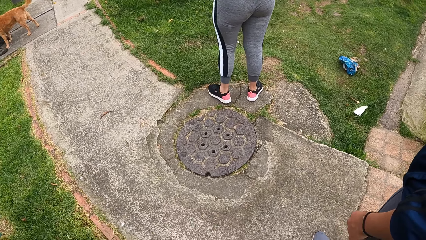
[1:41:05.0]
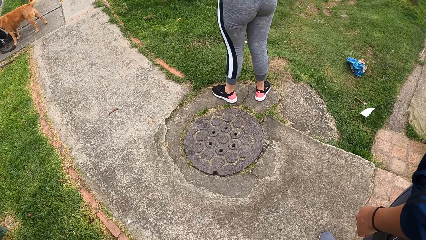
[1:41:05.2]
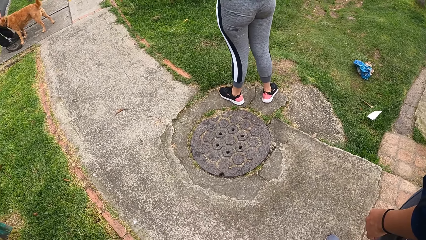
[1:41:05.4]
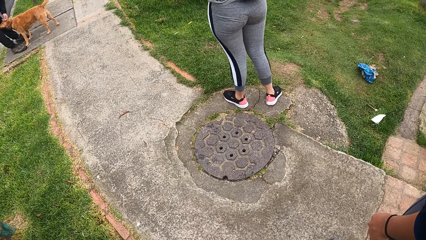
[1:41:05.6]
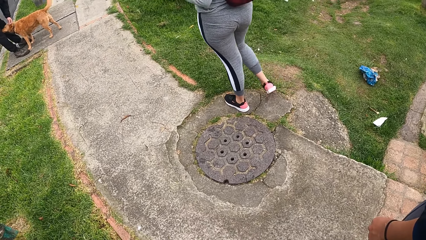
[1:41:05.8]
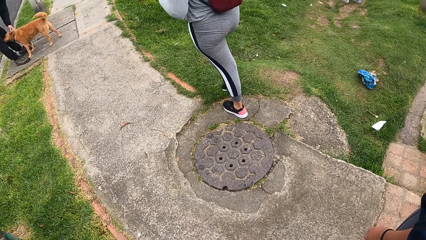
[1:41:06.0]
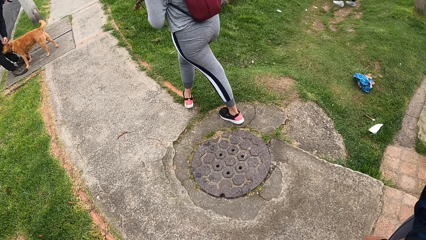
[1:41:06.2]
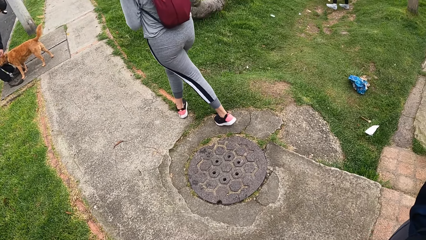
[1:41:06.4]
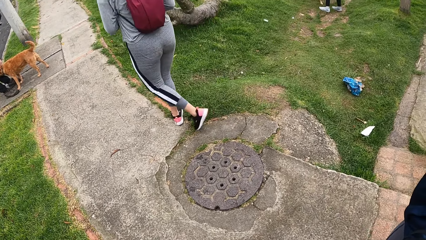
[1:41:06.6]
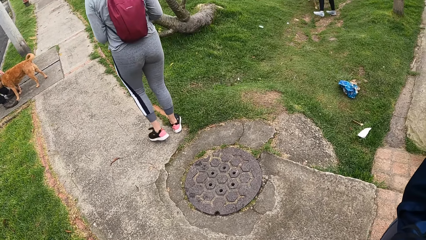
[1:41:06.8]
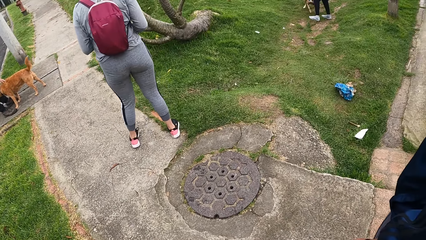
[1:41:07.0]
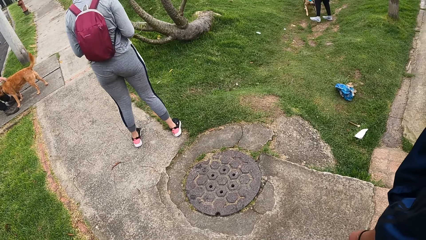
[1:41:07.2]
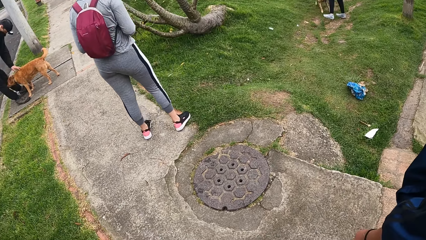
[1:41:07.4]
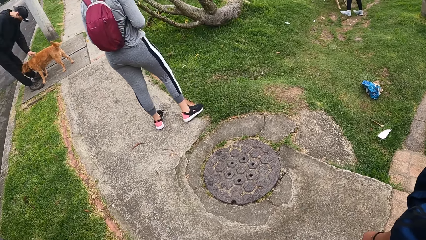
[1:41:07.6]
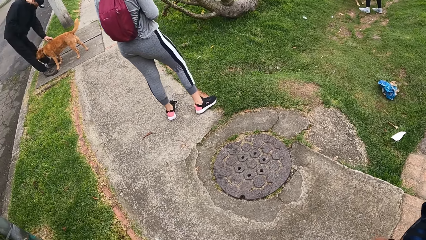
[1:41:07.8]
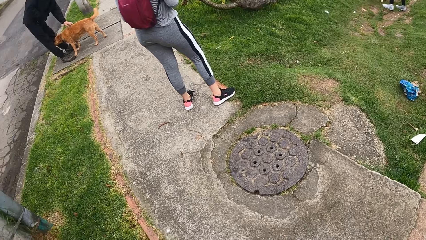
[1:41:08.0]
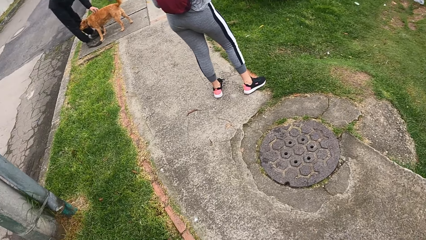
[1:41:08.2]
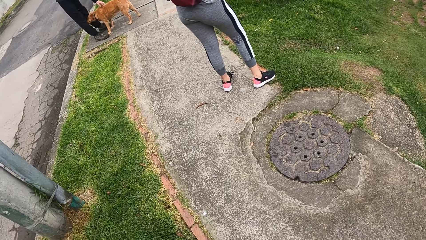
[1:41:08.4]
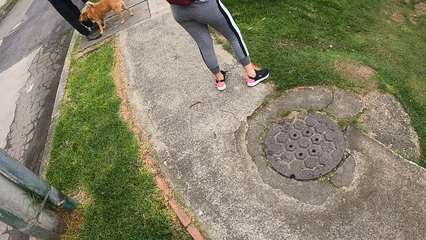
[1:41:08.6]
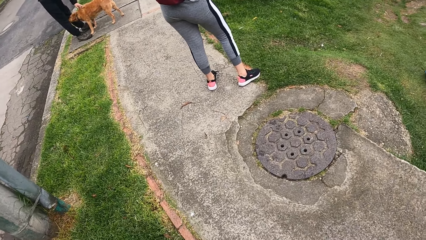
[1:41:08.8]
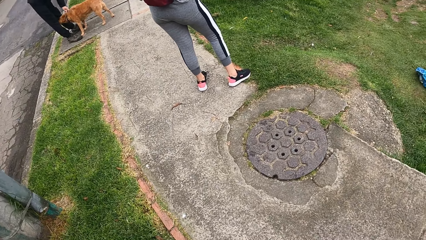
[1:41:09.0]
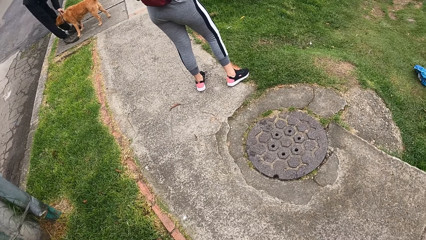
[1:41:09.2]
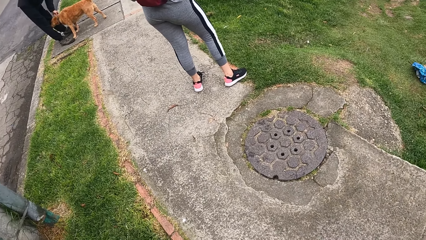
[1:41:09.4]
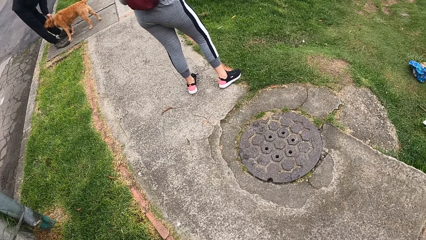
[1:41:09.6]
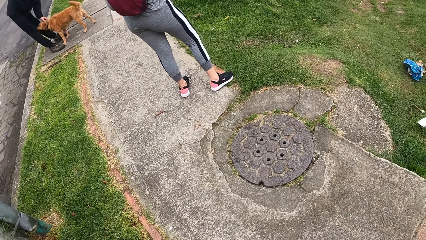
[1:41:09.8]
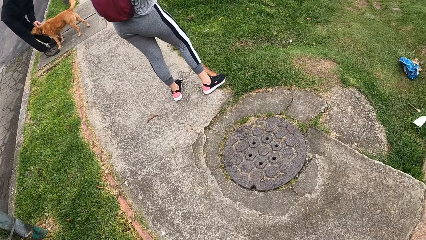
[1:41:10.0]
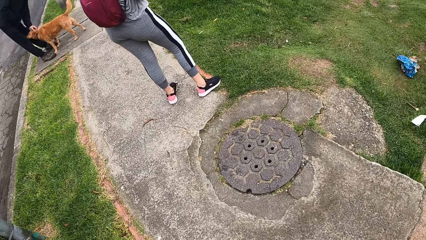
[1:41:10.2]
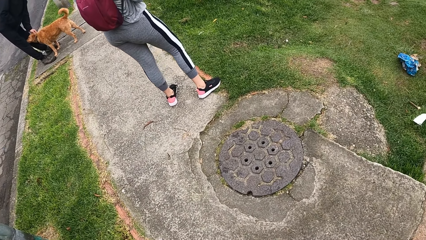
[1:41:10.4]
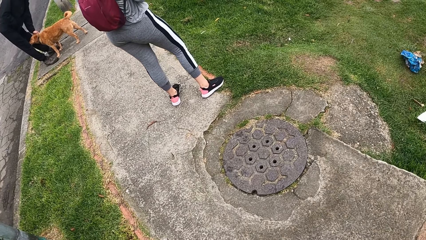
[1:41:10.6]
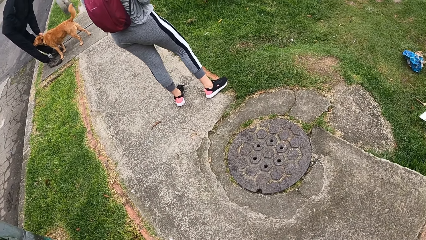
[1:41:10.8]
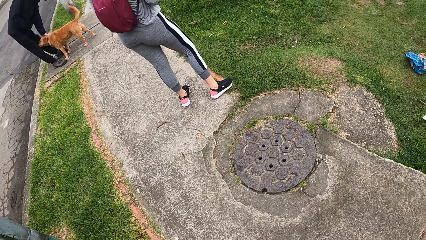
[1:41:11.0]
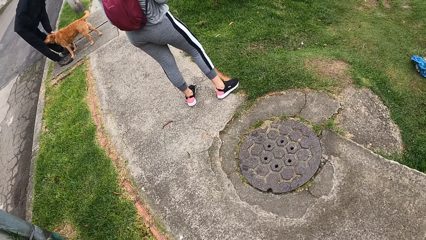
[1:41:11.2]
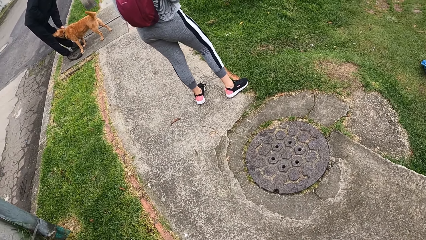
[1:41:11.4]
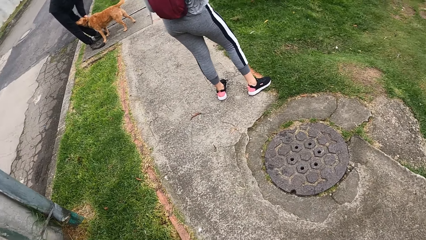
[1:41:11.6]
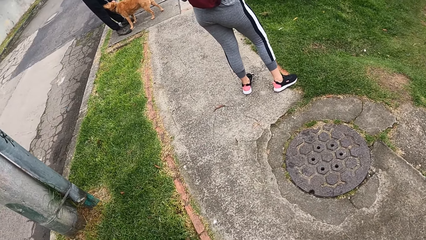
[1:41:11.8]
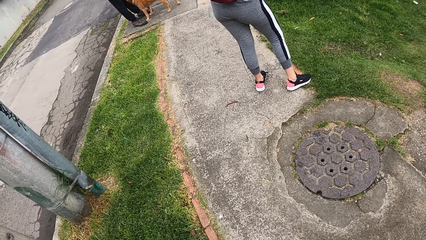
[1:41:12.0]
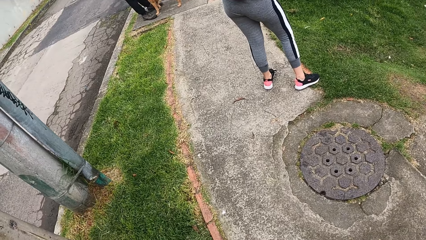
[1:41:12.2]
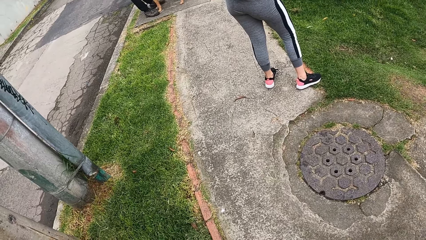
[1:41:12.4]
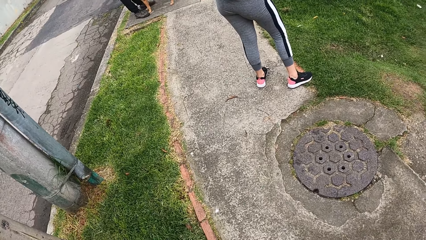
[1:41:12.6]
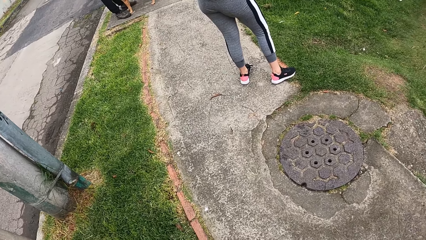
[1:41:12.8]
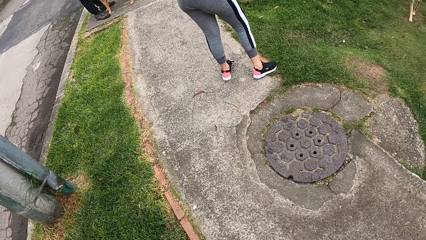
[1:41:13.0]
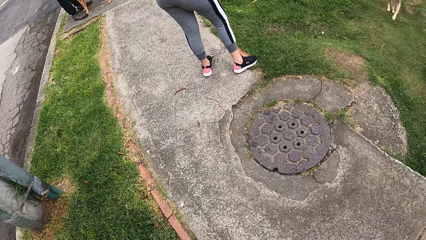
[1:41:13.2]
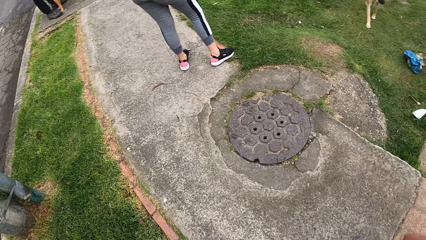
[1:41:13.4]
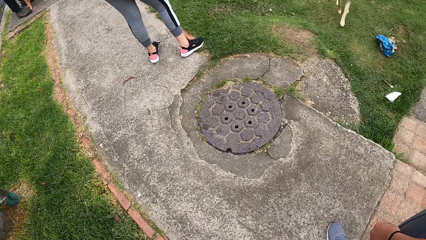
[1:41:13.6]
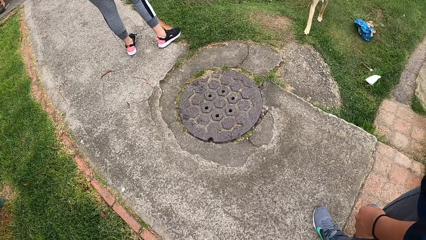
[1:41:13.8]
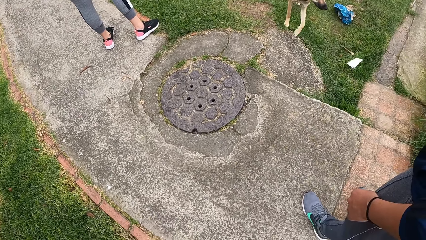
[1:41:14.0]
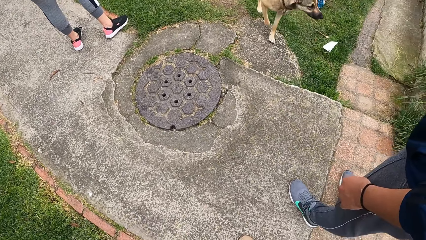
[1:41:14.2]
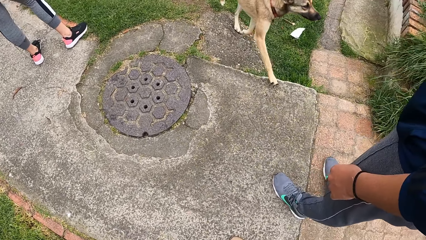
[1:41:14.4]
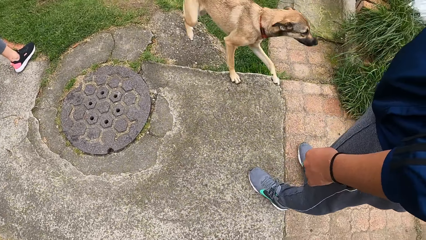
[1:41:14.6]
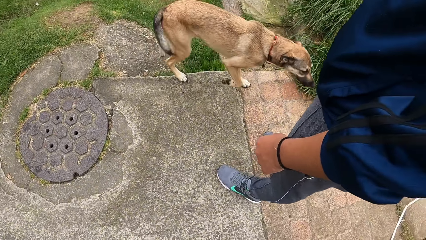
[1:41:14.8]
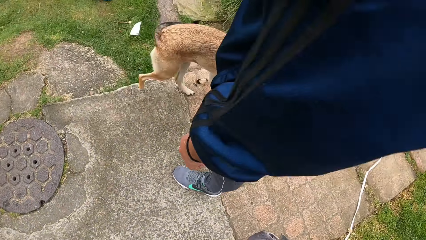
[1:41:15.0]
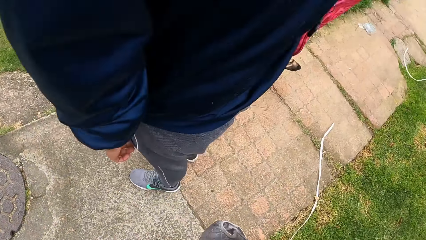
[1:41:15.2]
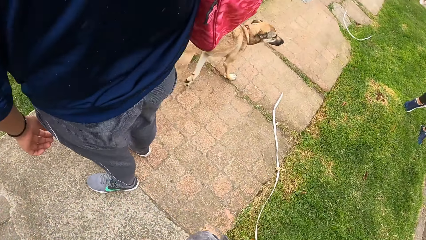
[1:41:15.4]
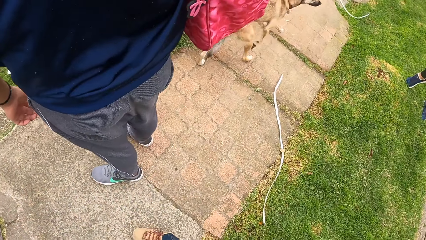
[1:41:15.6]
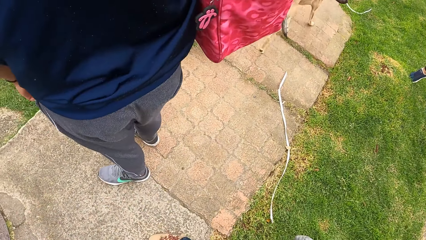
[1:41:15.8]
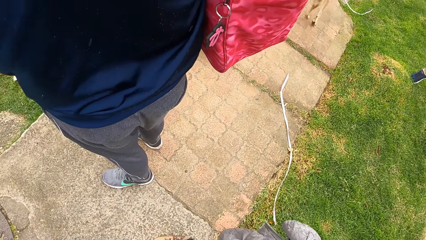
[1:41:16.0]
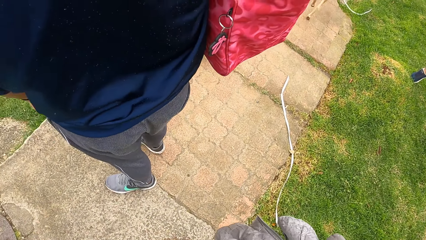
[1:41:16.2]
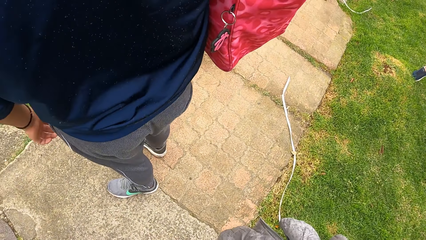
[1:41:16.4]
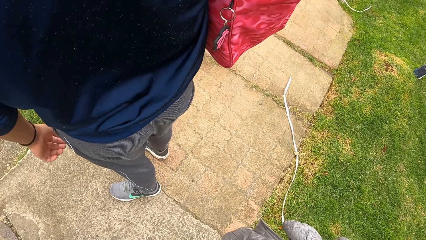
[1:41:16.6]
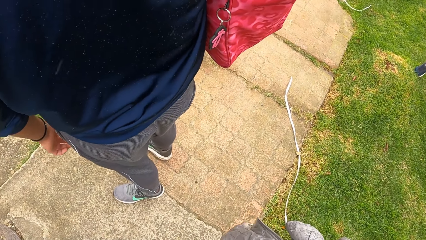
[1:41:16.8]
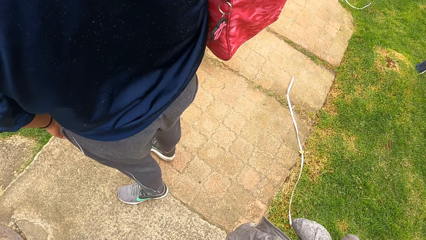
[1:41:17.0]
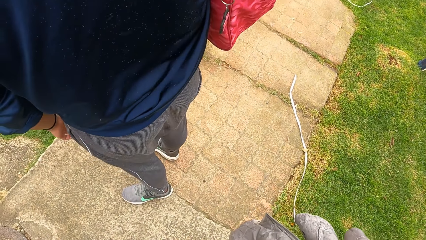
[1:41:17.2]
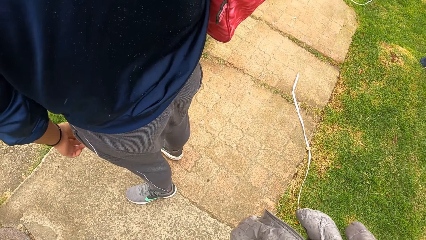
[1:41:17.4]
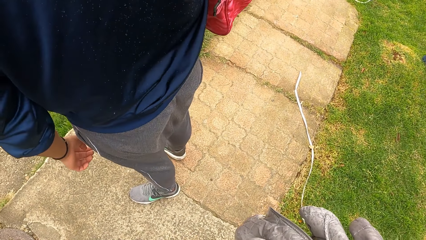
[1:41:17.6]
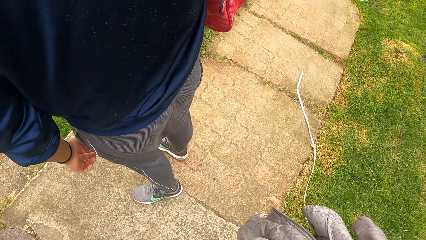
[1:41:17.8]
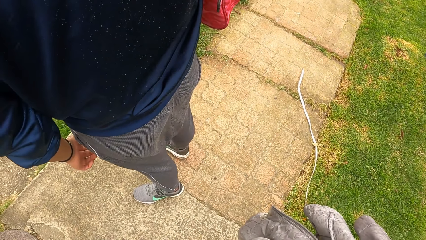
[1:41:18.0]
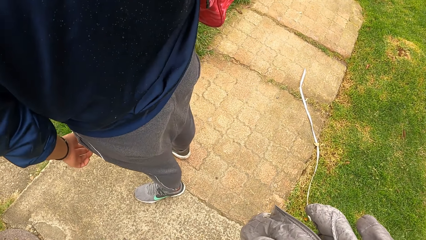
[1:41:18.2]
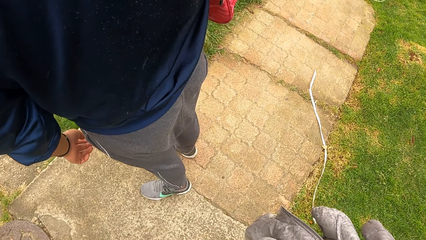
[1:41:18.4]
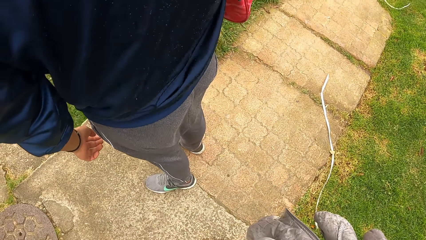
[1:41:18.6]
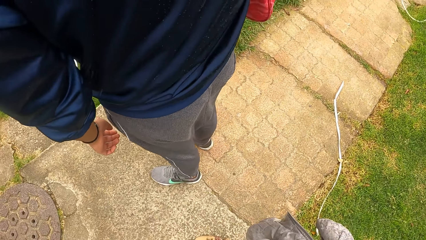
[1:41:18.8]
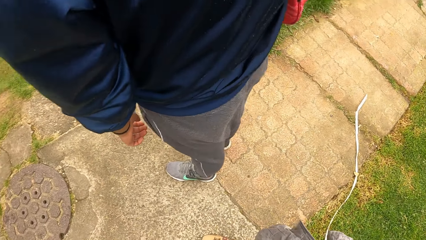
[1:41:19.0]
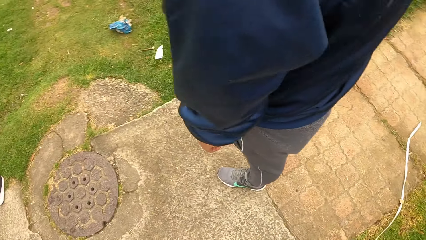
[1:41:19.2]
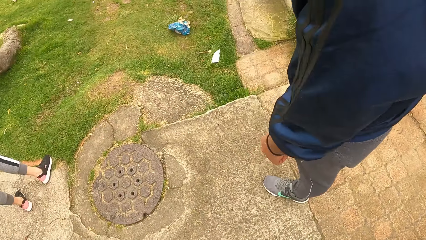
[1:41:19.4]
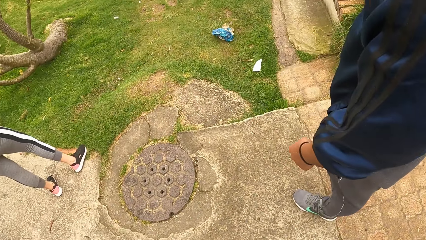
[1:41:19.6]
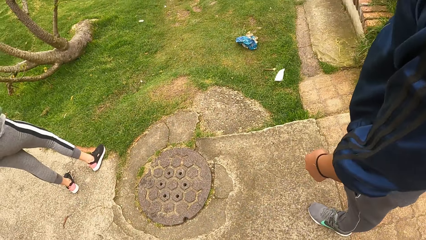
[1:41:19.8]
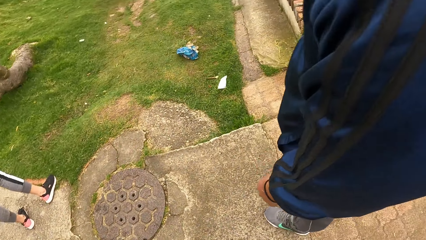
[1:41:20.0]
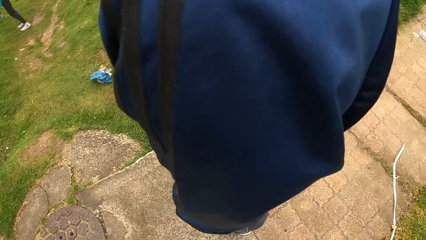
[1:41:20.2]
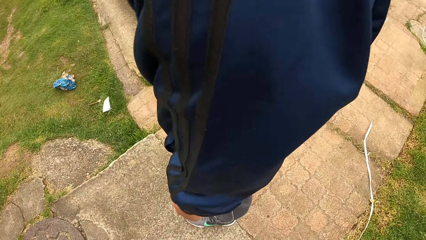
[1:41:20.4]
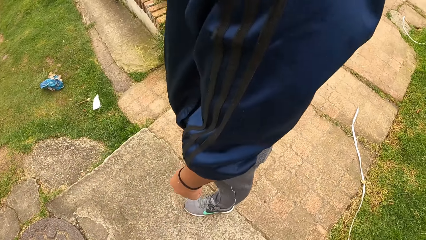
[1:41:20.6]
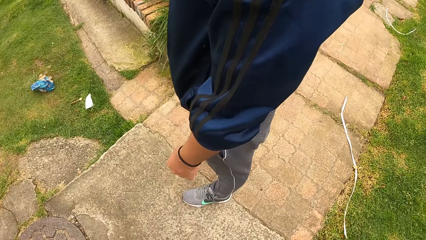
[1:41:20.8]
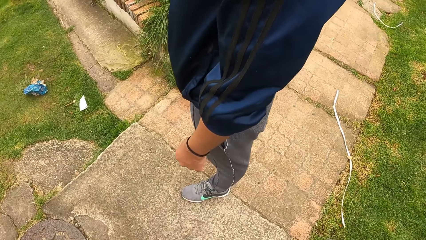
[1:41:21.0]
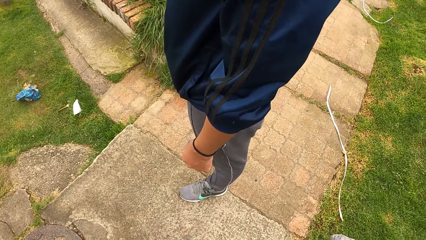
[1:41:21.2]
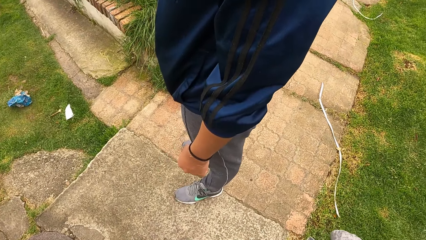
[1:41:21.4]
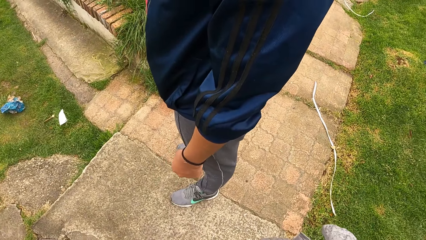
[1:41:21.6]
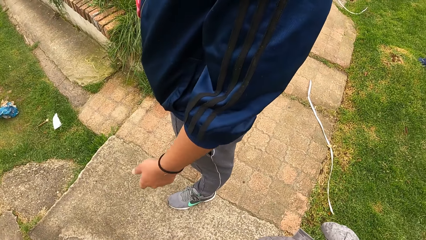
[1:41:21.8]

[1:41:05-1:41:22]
A man pets a dog with his left hand. Another man stands beside the camera wearer. A lady moves along the footpath. A third man touches the dog.
